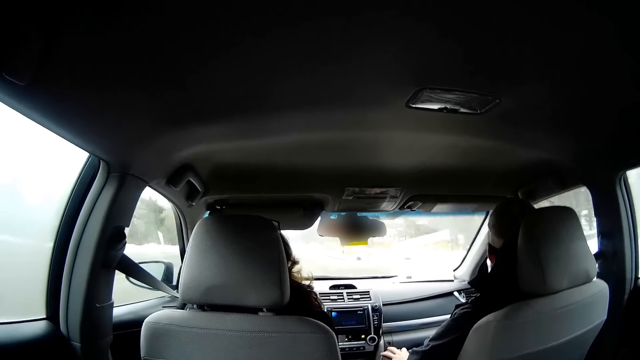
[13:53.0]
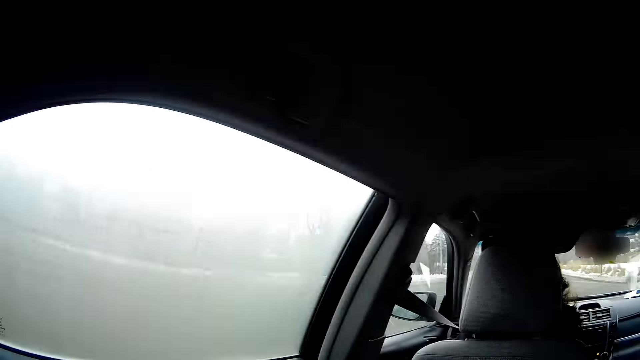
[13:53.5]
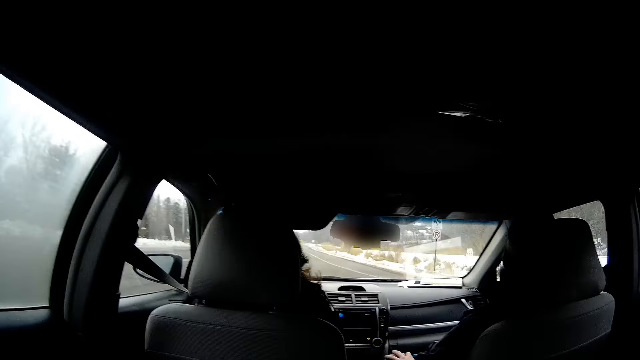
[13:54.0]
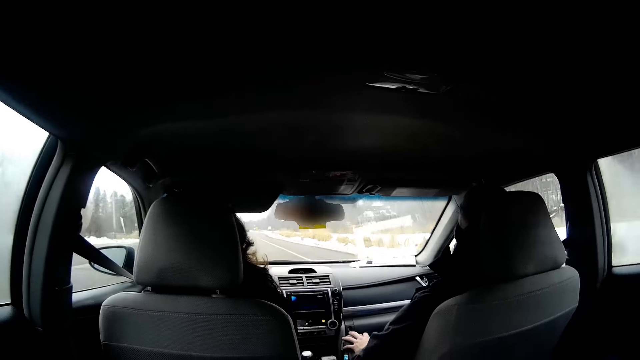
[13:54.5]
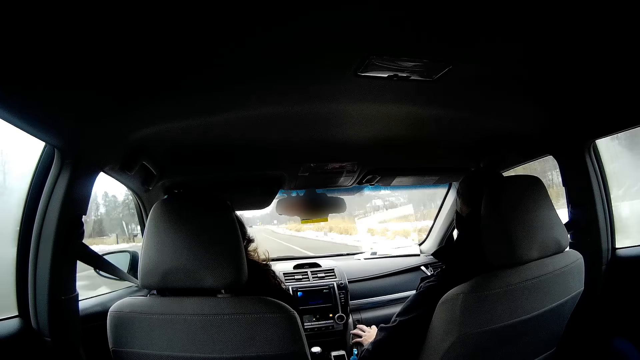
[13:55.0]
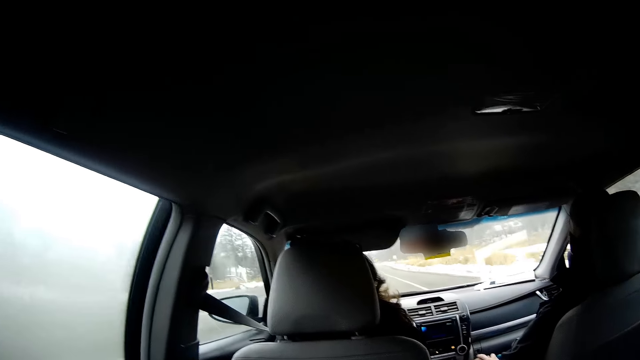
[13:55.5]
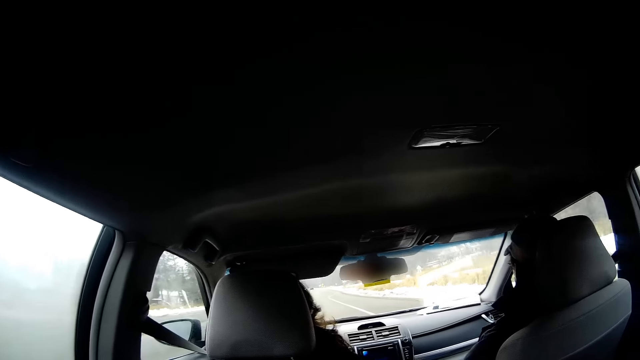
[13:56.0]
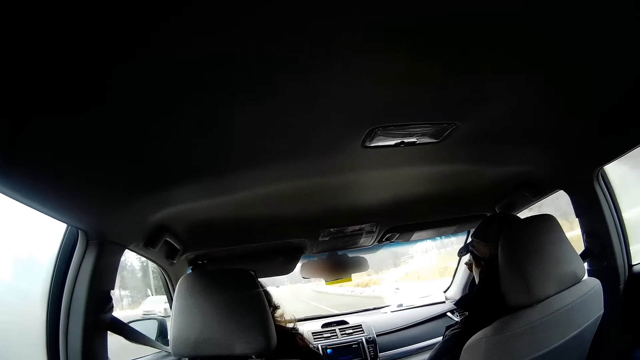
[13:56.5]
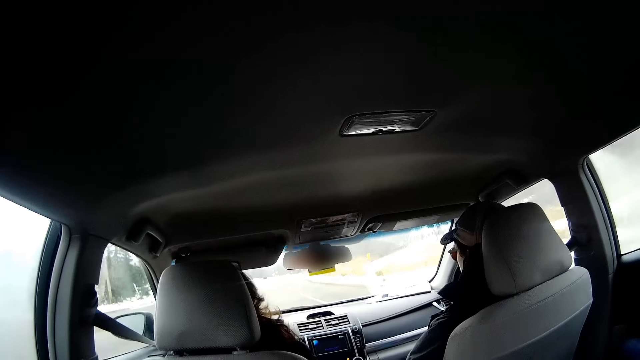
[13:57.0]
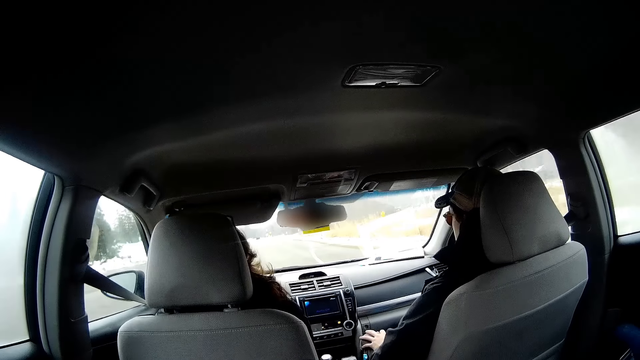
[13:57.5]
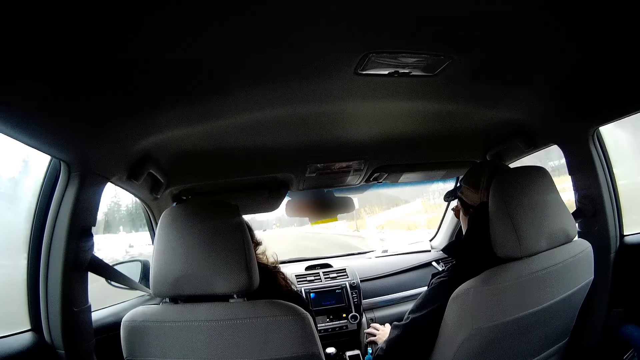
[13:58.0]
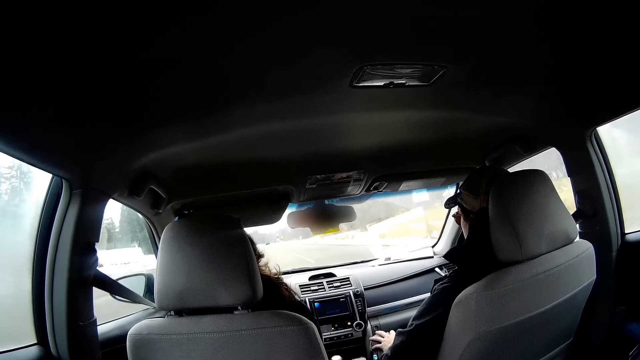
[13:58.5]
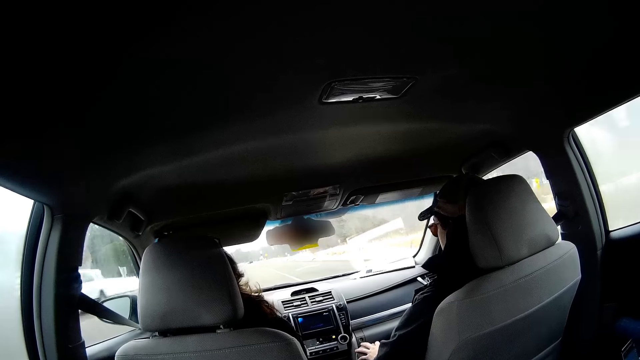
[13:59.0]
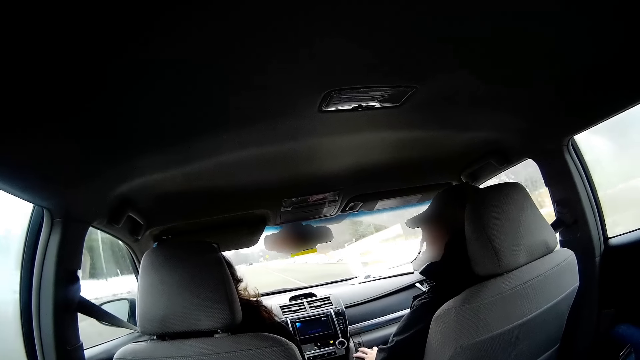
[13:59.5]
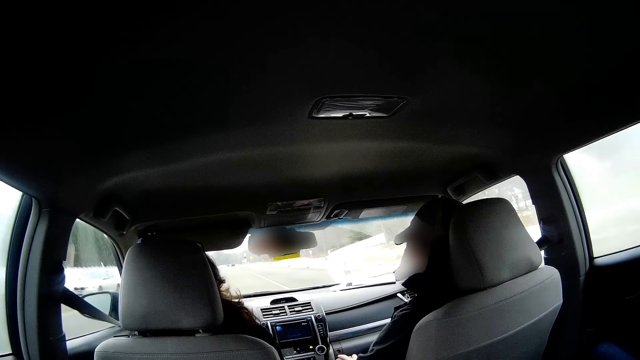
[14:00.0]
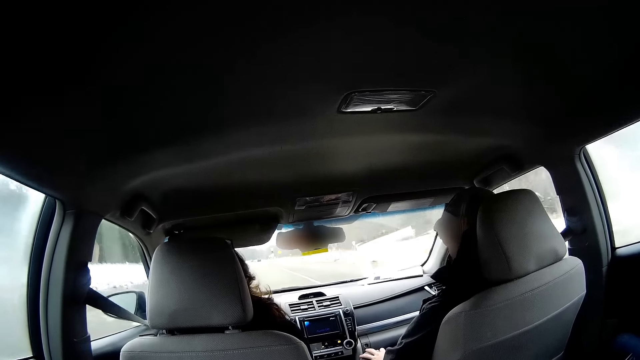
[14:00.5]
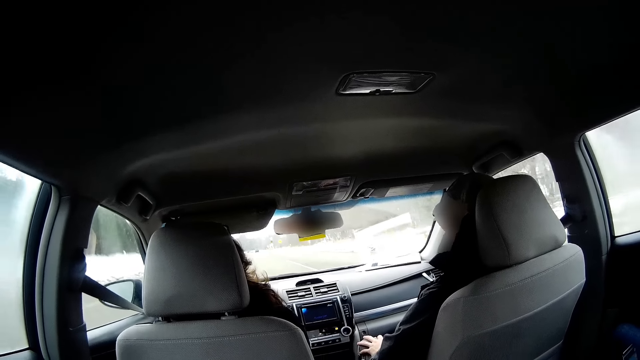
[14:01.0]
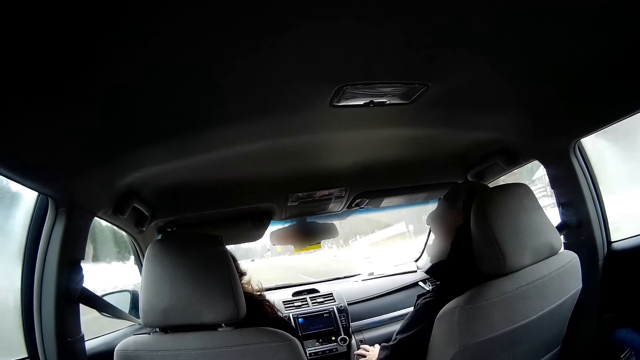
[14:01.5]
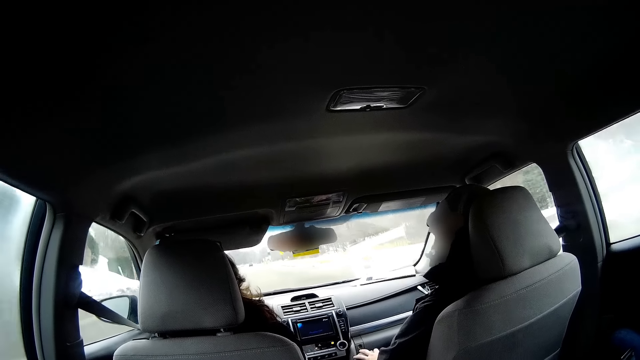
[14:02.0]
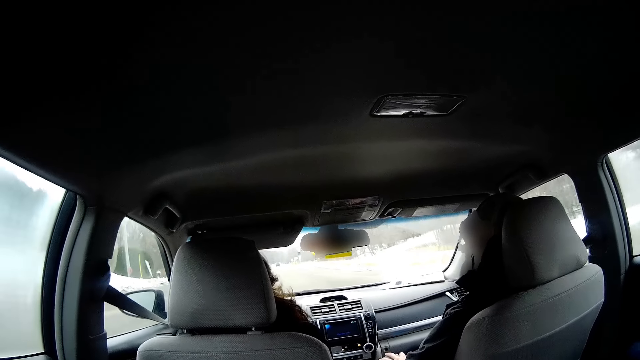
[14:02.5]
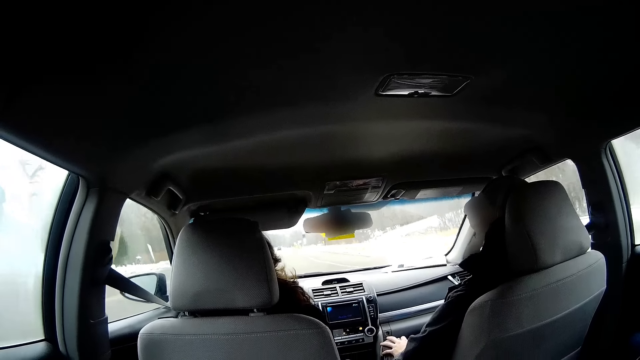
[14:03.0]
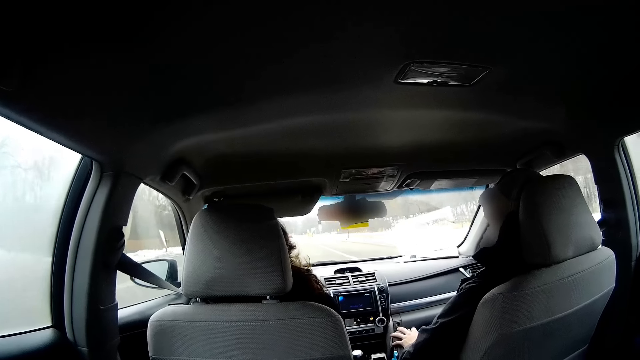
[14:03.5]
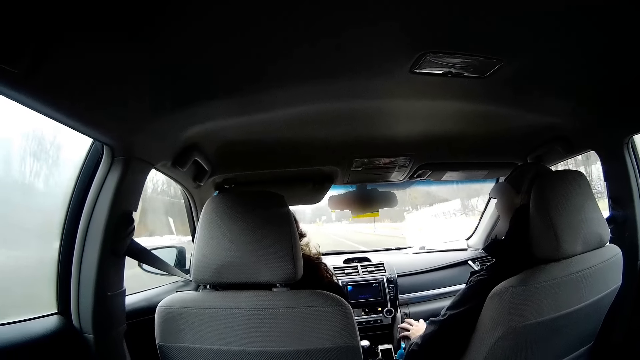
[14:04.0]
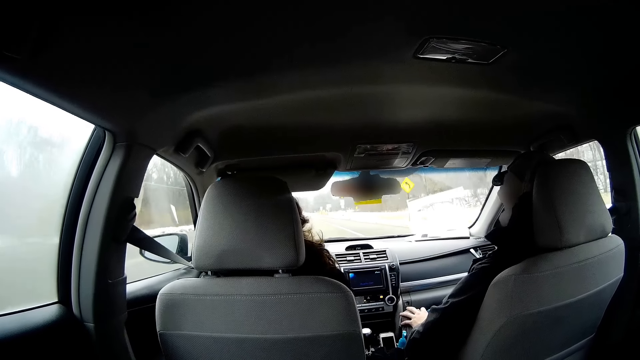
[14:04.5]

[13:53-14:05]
A person looks through the window. The camera wearer looks through the window. Another person drives a car. The first person talks to the other person.

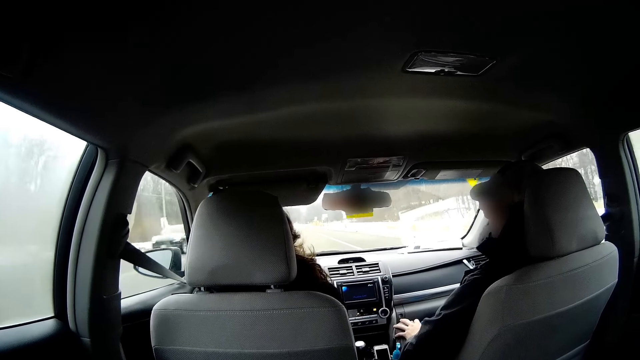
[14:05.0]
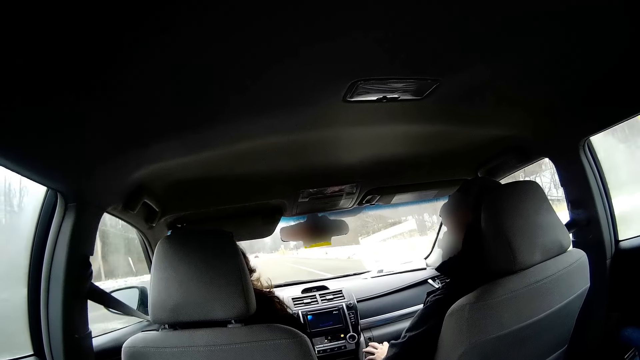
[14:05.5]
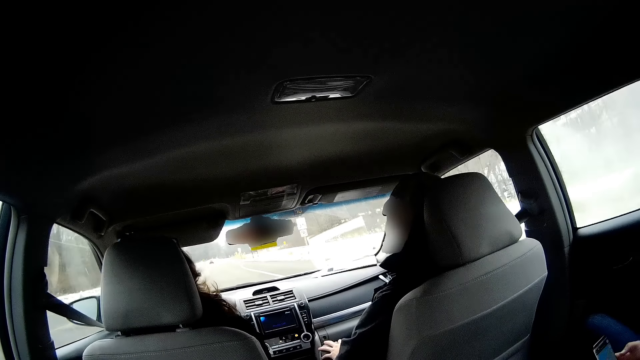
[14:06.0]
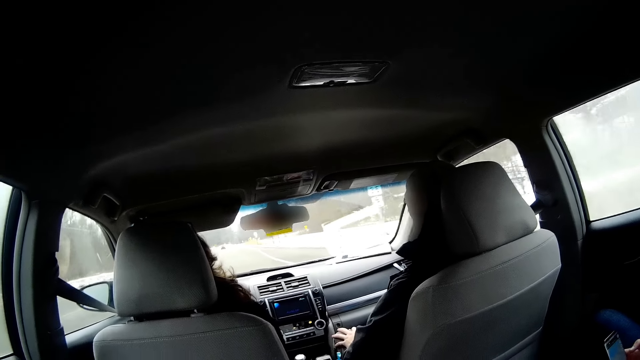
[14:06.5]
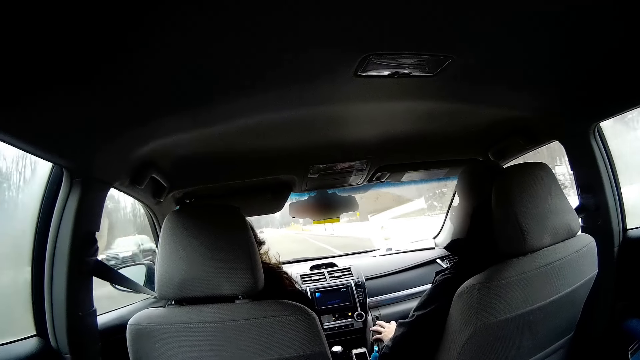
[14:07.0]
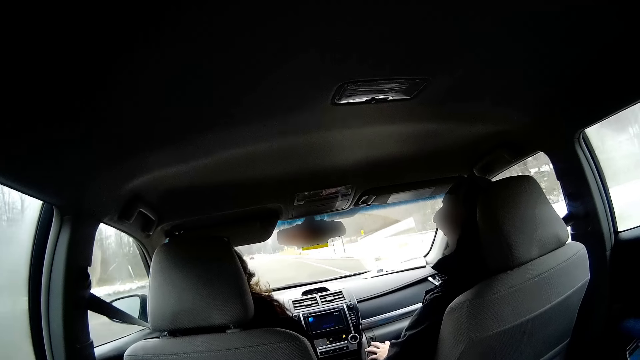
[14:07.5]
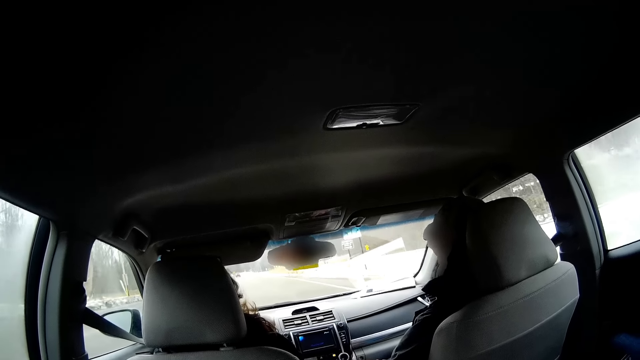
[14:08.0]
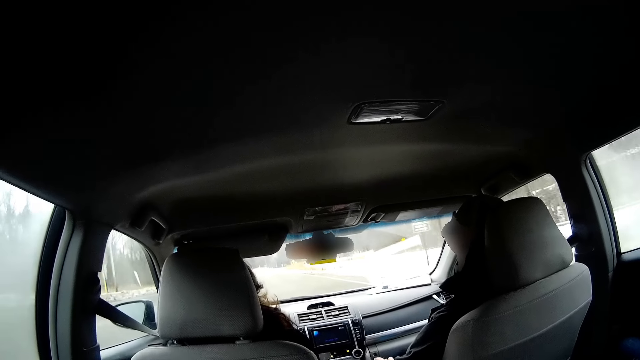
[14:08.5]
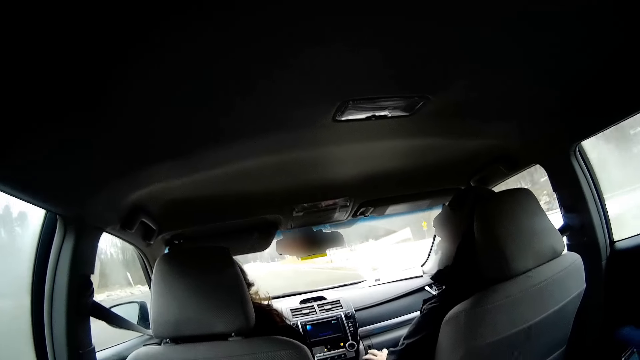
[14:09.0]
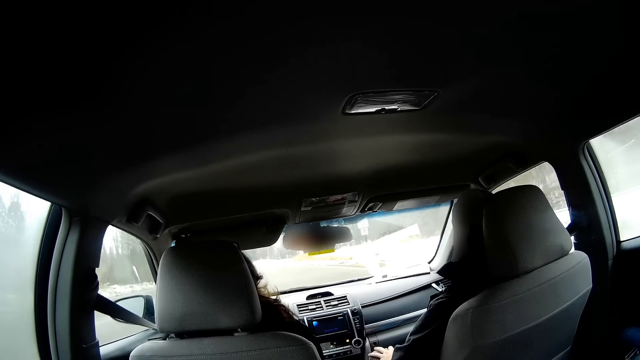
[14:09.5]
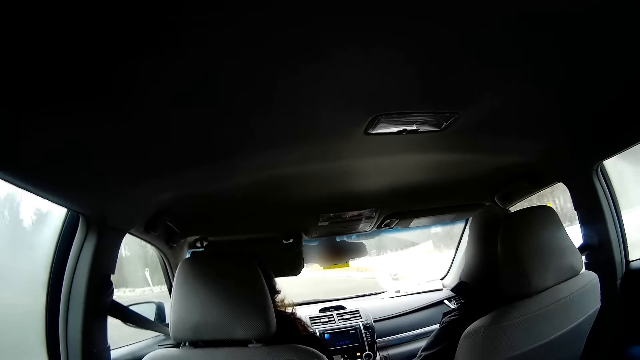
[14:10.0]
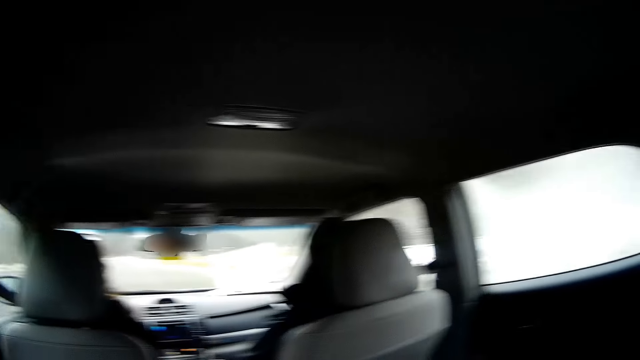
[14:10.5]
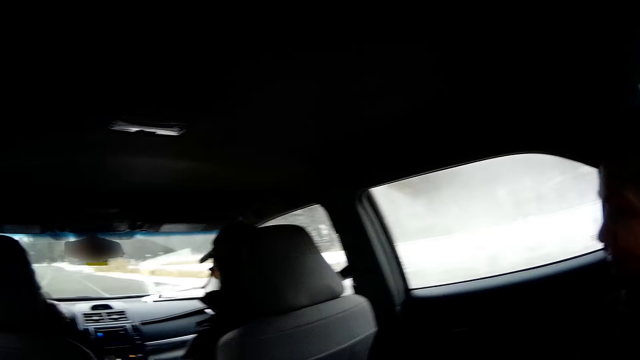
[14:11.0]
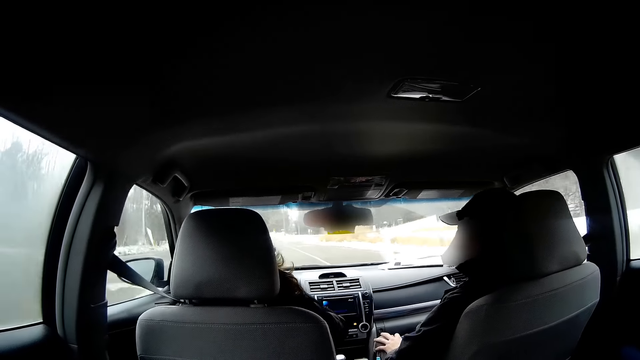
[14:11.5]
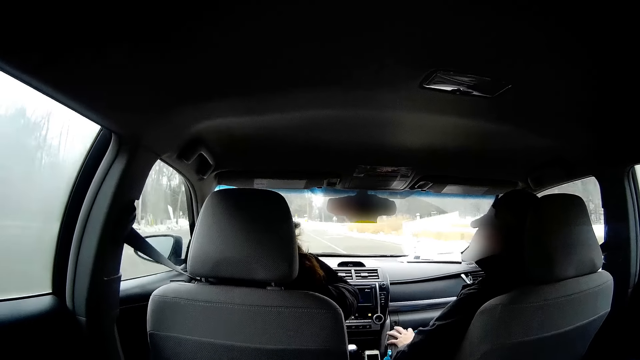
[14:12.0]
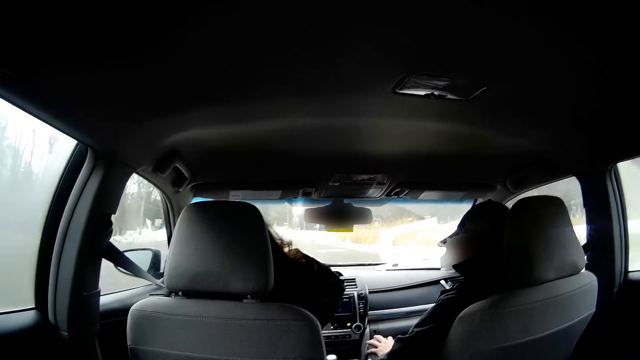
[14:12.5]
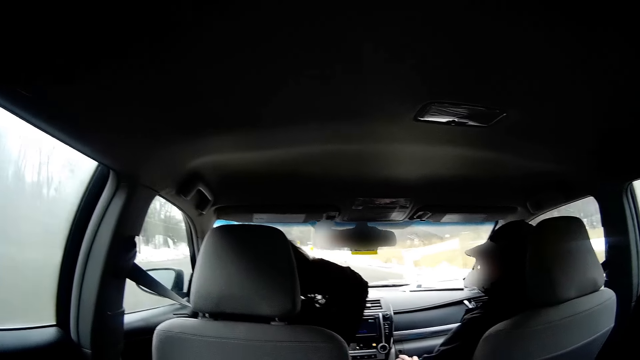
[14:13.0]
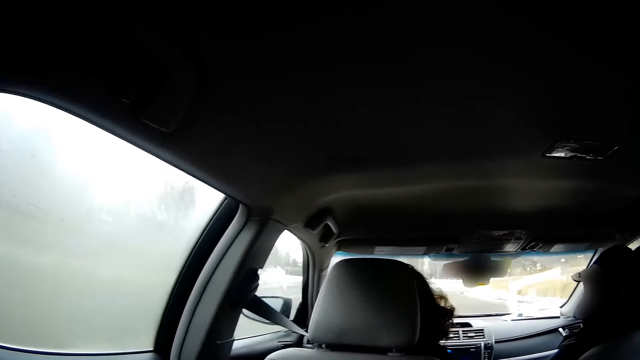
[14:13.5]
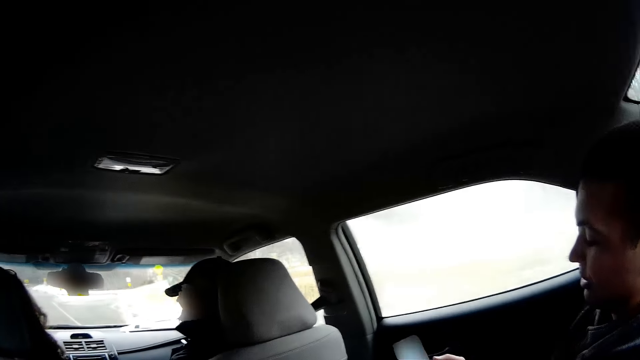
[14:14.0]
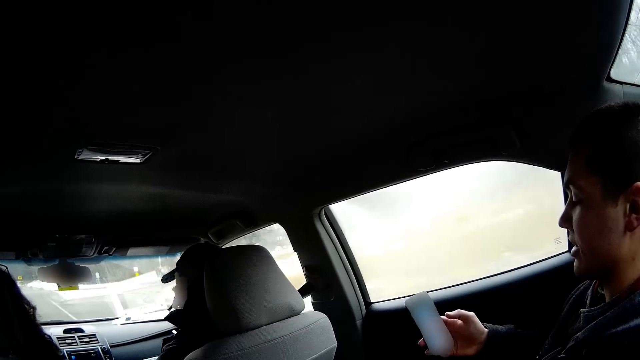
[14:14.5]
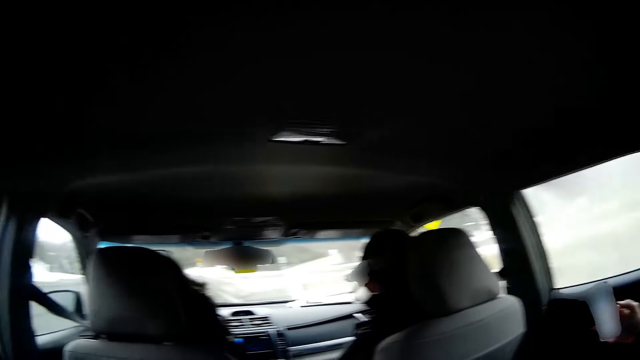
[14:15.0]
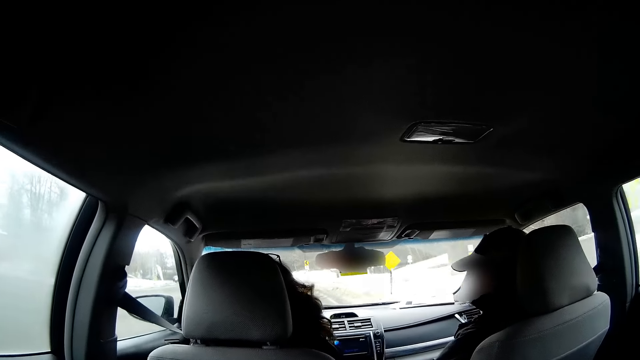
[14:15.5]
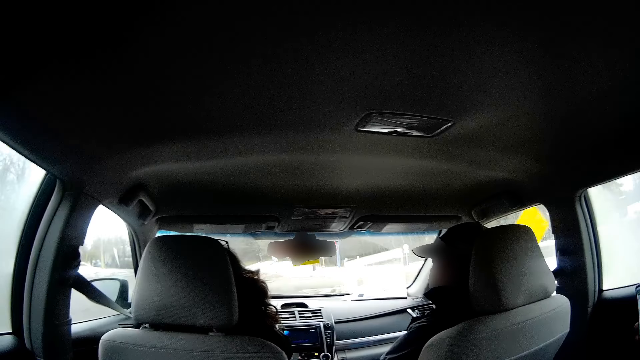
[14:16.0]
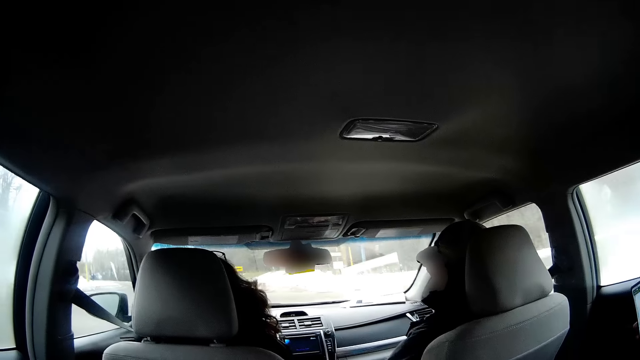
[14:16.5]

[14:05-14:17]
A person touches the hair. Another person scrolls the phone. A third person talks to the first person.
